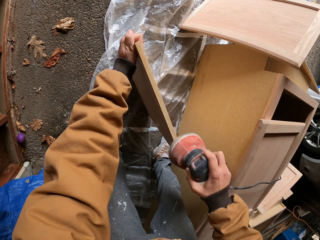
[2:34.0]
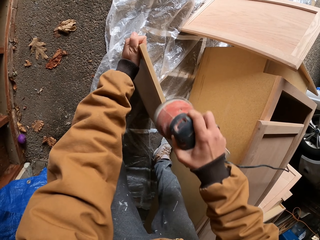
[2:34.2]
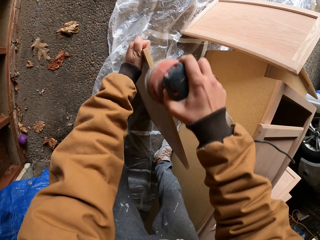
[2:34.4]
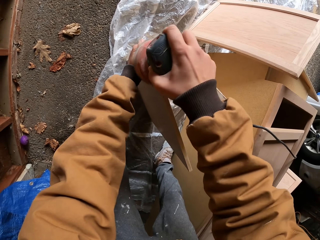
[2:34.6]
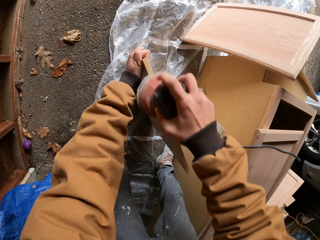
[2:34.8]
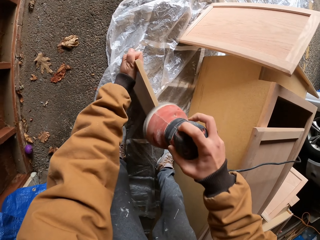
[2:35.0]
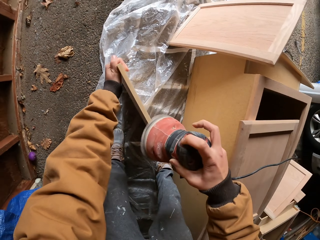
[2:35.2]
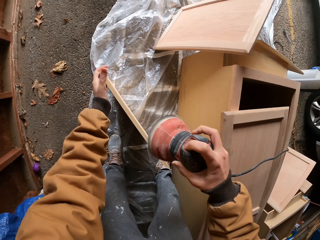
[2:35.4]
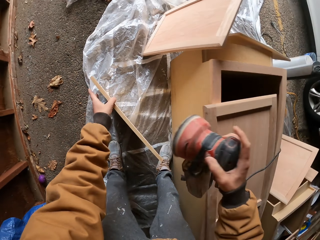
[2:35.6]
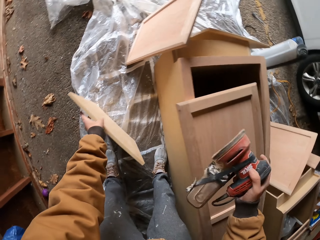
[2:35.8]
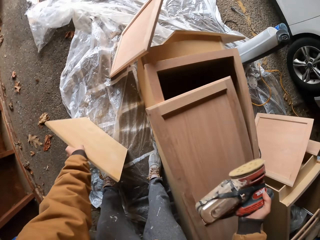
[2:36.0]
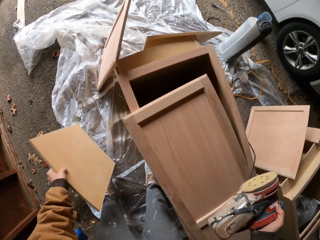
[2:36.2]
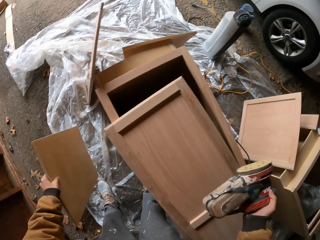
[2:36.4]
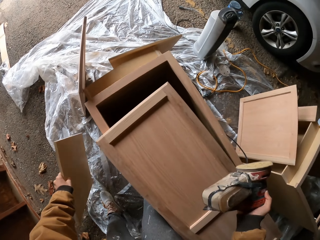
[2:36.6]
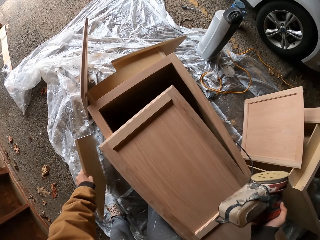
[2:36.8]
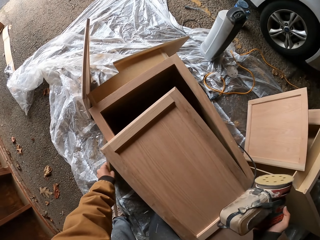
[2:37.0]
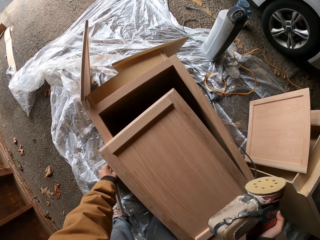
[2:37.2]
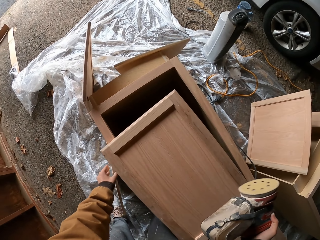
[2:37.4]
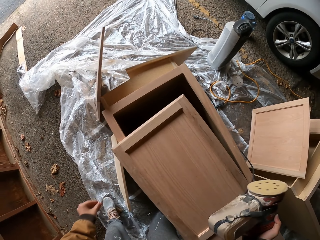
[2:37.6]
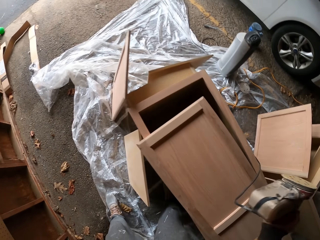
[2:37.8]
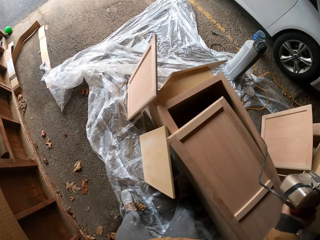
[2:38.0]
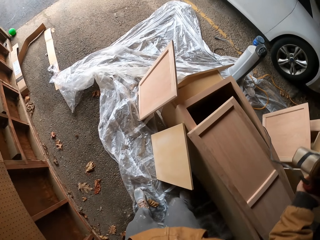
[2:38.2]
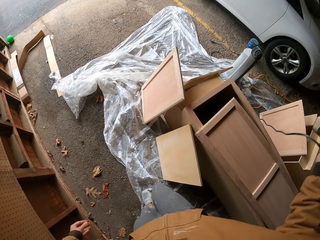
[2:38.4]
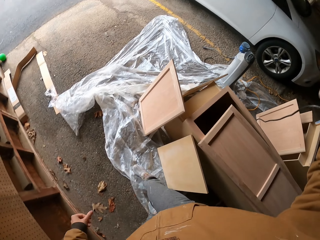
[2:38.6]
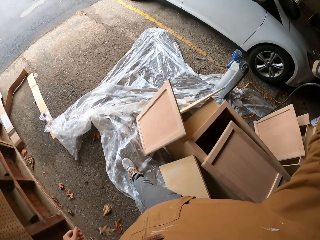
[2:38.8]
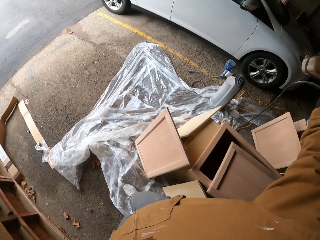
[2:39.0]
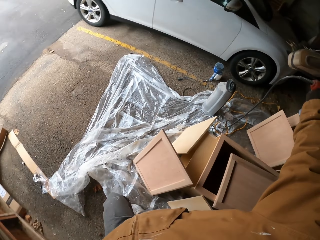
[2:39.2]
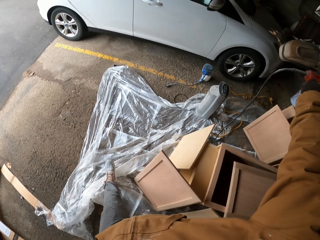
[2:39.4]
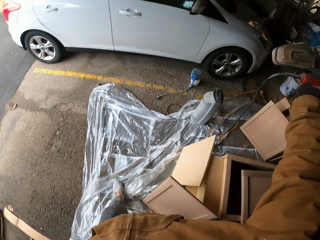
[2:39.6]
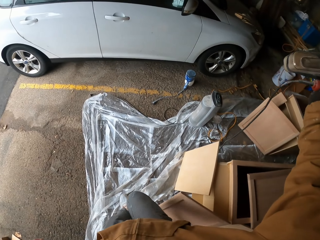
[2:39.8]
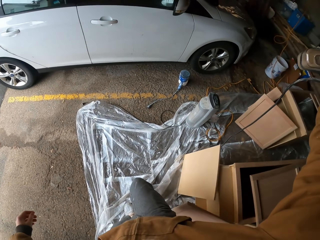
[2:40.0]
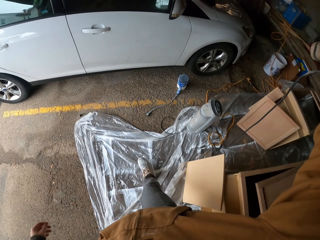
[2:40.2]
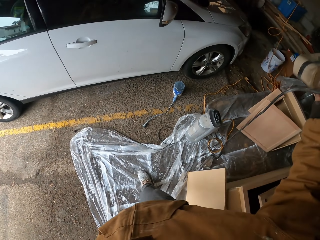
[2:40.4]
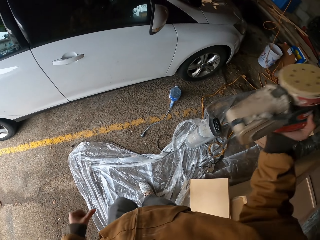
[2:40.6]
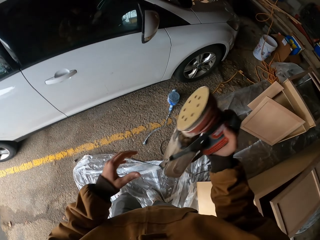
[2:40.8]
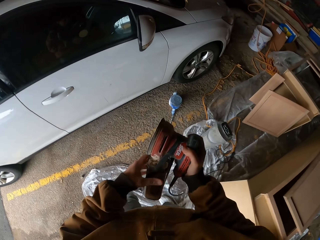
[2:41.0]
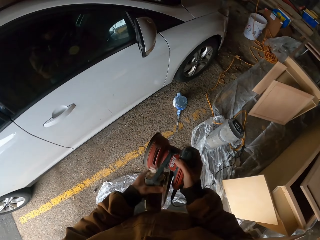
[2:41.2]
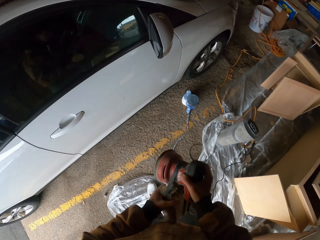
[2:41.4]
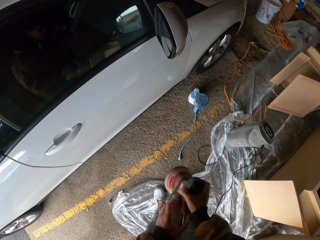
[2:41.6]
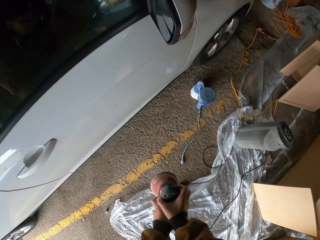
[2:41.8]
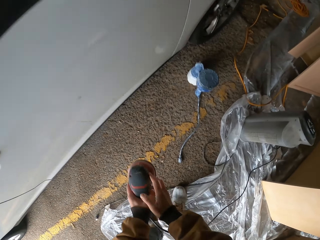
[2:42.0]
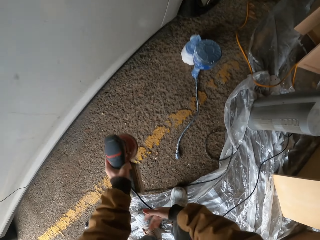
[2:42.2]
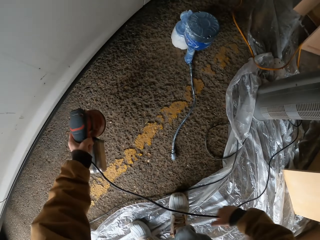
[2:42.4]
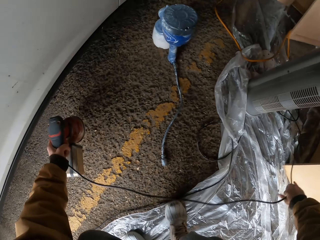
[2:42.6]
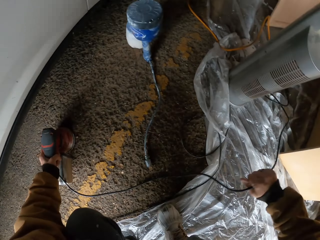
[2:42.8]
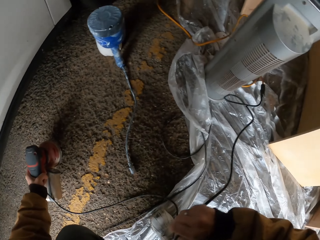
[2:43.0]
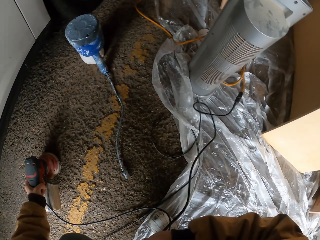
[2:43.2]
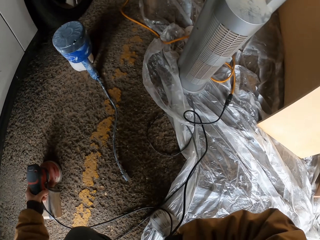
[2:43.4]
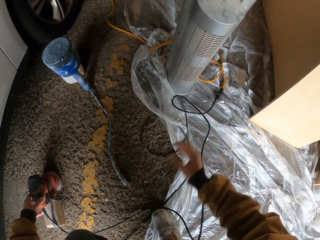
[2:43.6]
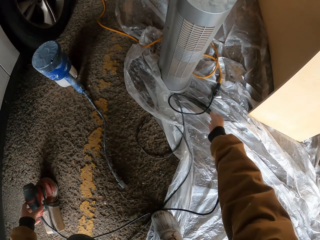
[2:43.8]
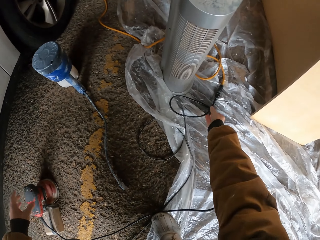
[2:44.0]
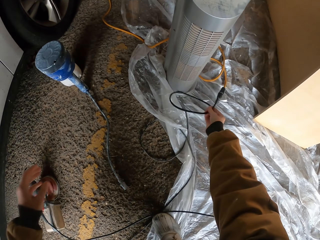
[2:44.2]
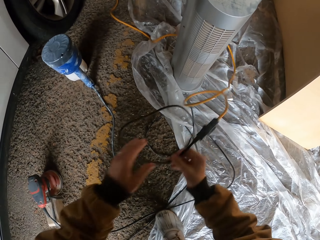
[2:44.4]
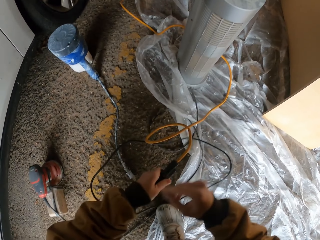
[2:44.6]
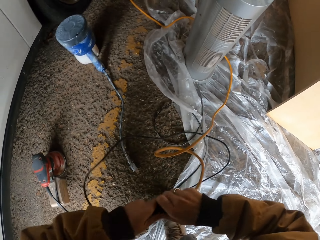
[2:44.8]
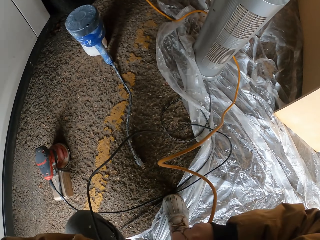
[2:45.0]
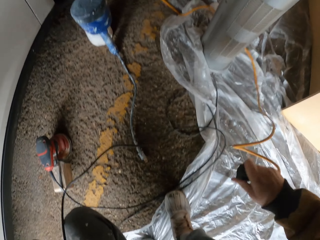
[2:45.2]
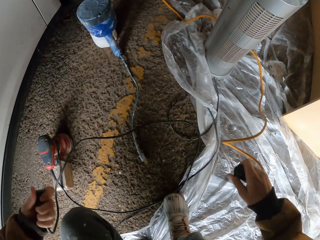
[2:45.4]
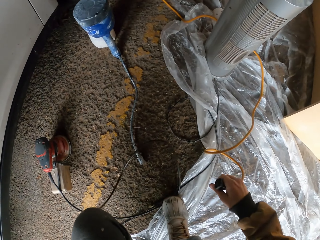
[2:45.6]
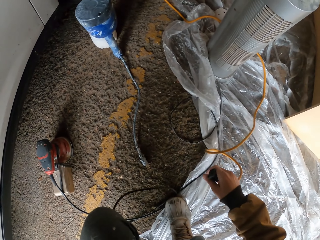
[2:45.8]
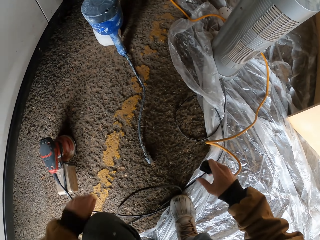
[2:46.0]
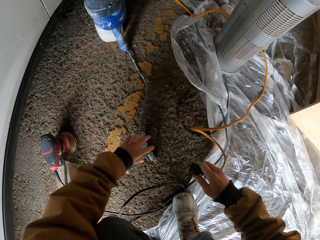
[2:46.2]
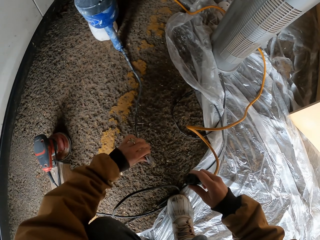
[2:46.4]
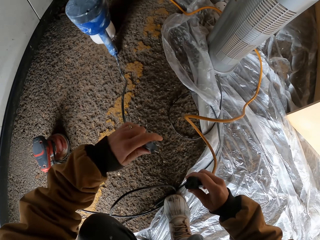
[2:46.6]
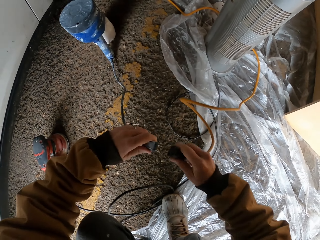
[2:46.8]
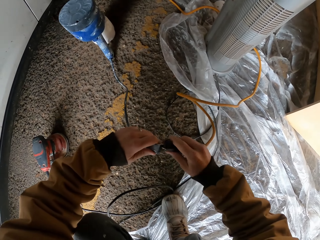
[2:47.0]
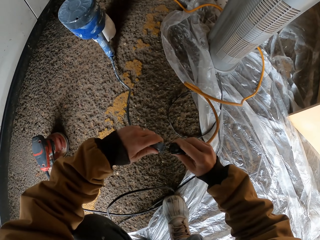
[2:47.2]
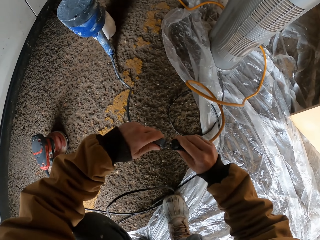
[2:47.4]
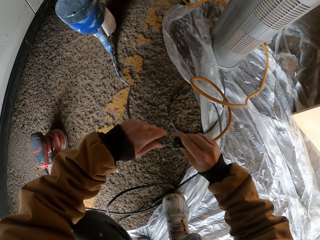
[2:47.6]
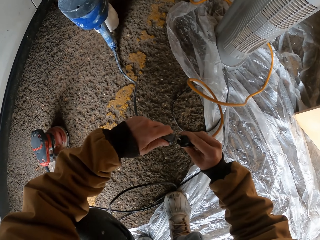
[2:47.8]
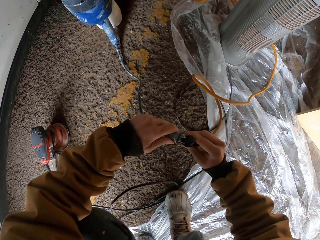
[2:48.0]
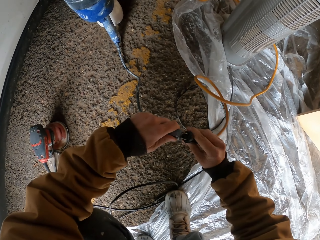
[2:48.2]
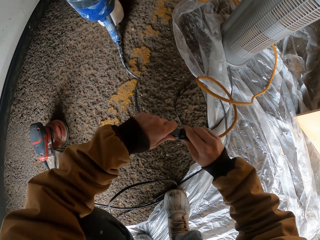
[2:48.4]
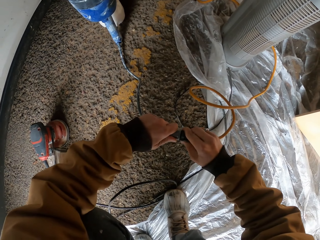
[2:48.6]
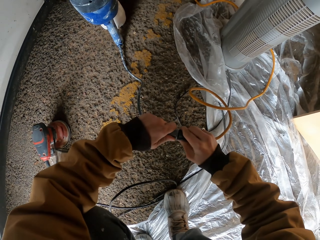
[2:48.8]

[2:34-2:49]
The camera wearer drops the wood. They move around. They put the wood polishing machine down. They remove the cable from the socket. They connect the other cable.

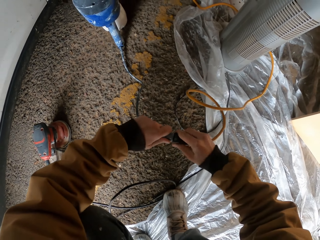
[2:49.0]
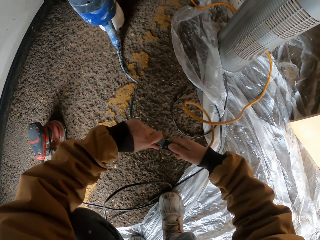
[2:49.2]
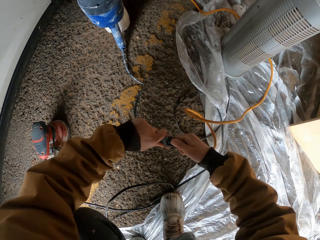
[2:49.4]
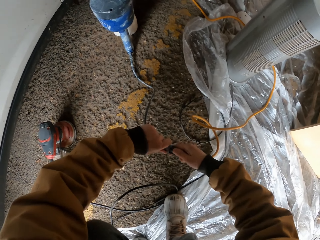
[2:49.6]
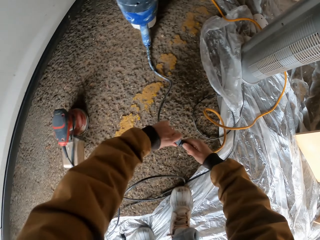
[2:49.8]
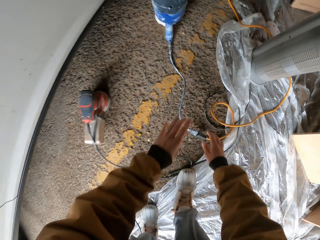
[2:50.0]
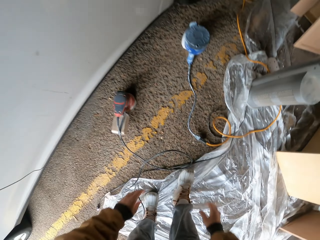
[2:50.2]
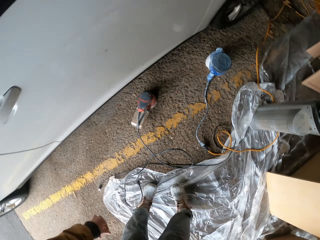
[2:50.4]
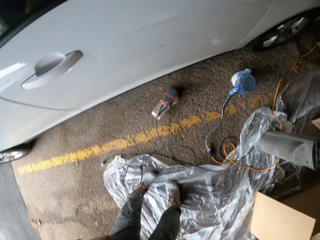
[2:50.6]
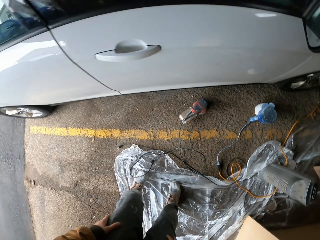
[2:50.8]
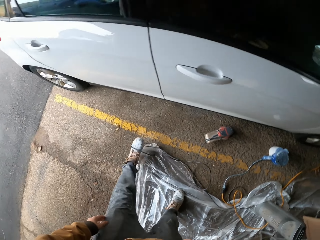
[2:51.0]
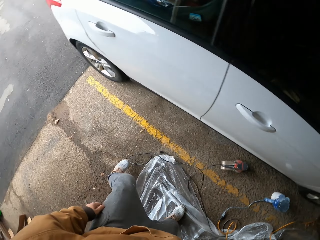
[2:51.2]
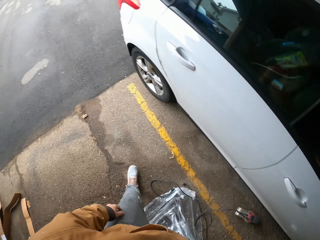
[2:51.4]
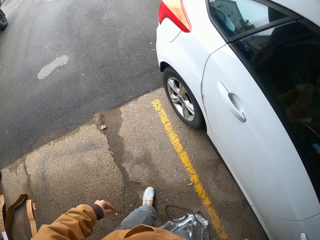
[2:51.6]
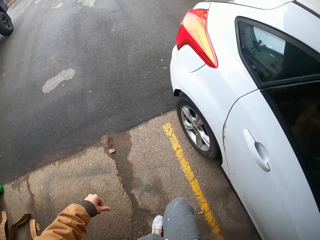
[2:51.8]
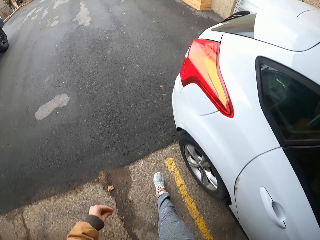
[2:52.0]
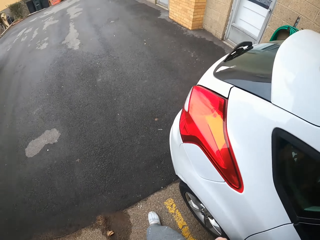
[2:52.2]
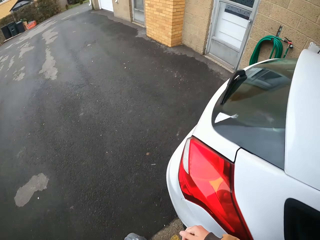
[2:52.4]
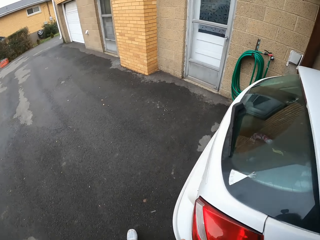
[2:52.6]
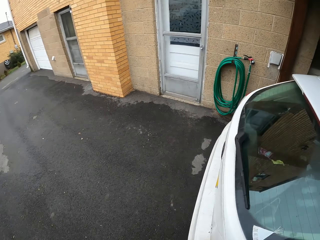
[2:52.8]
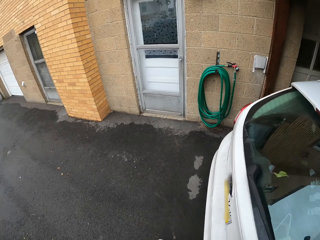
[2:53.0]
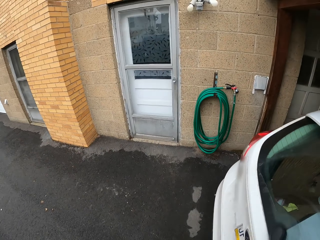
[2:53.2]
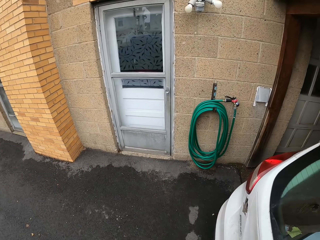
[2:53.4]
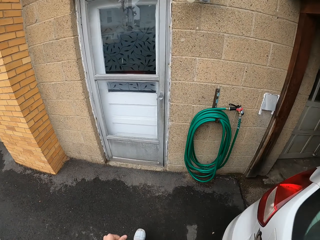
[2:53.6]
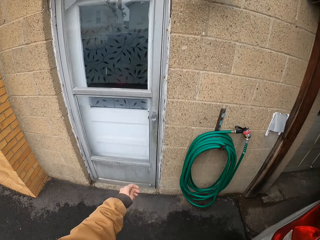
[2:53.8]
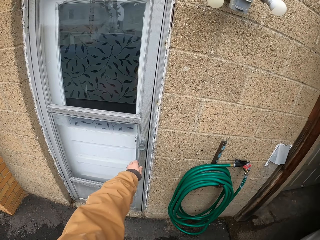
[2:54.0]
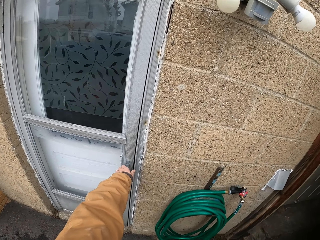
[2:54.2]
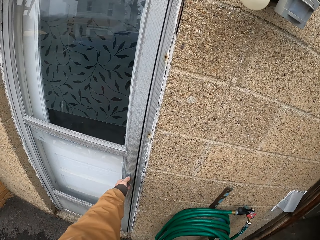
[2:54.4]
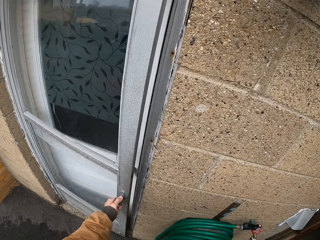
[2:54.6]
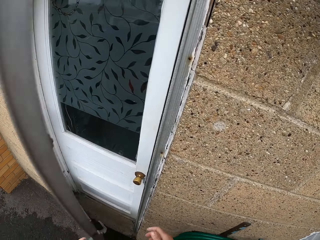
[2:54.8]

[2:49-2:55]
The camera wearer drops the cable and socket. They walk towards the door. They move around. They open the door.
